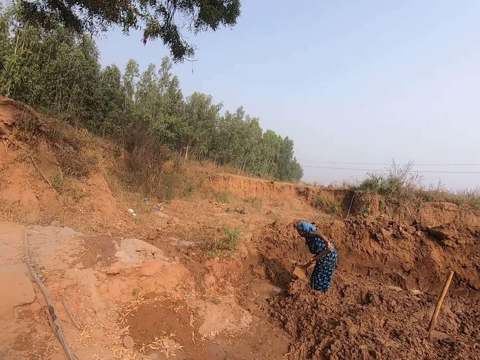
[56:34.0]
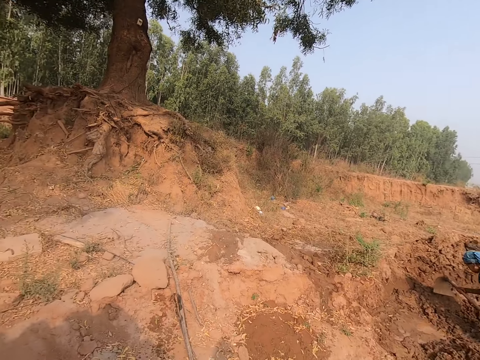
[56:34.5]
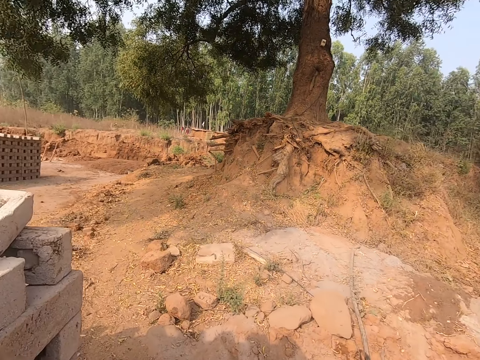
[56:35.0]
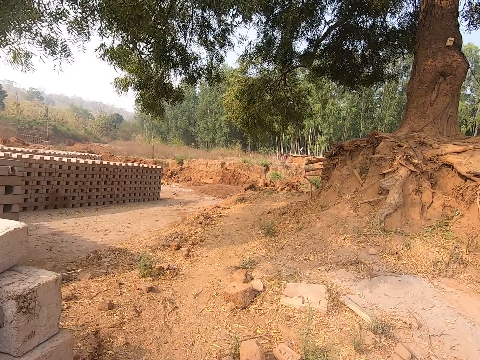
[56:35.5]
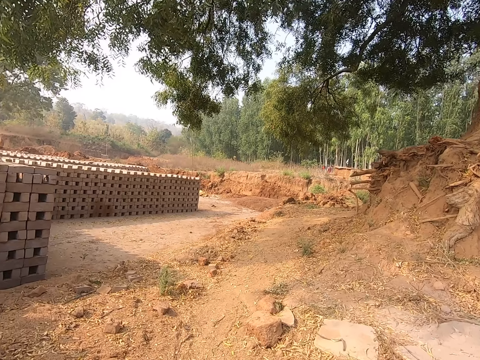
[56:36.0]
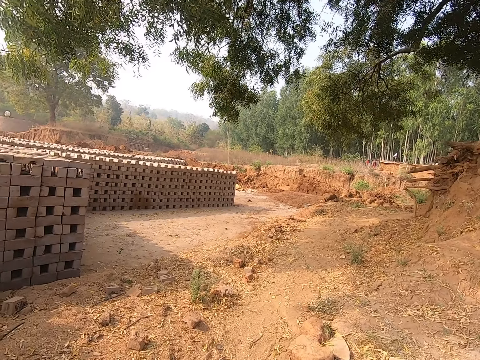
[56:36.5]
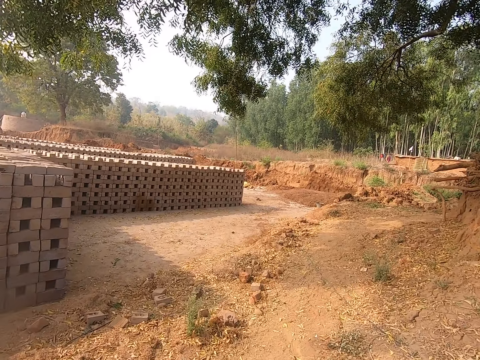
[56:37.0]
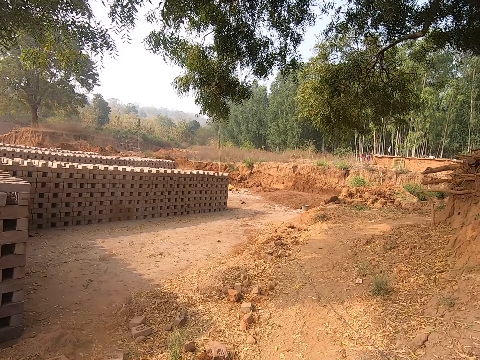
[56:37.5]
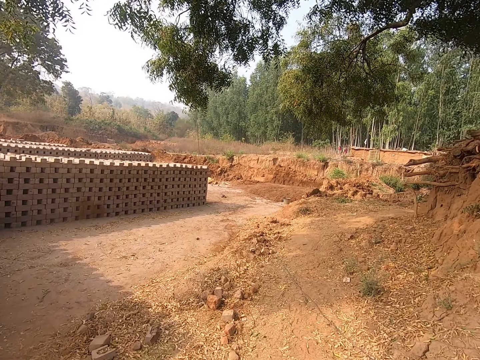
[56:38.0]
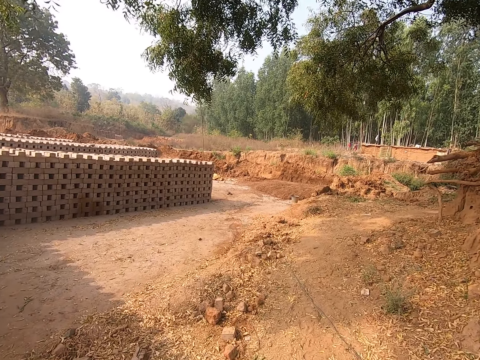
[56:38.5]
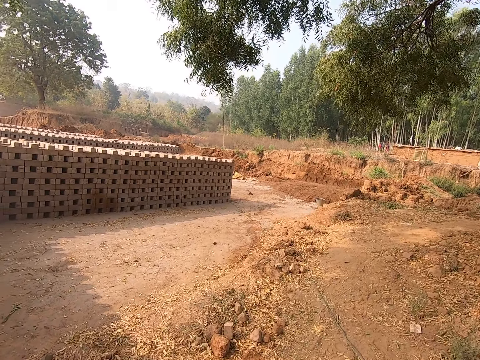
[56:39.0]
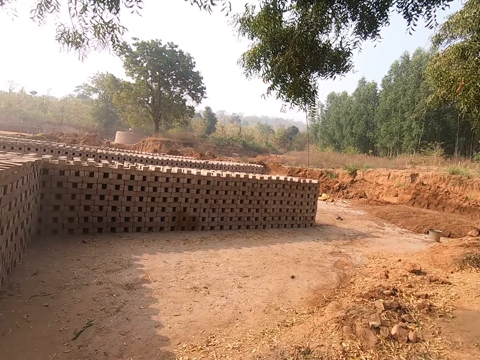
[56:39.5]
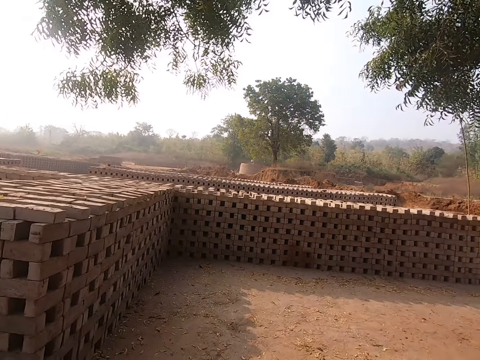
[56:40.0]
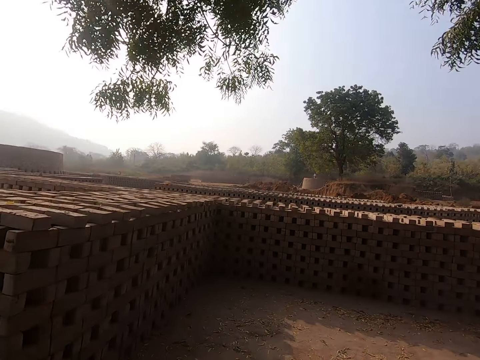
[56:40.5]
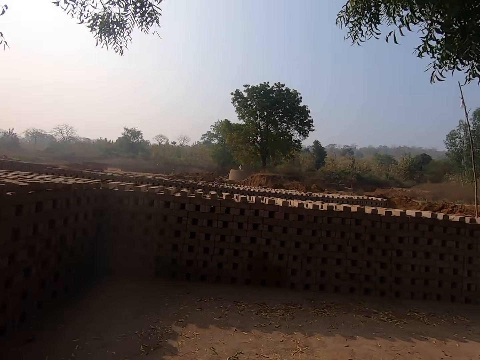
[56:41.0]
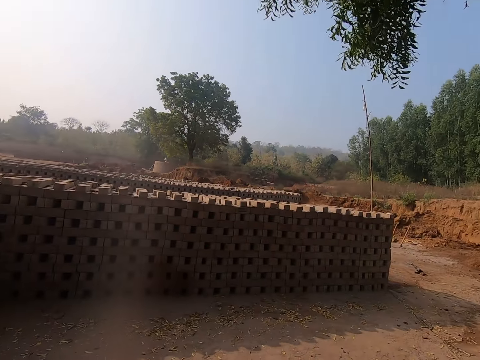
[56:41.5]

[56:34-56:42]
The camera wearer looks around the area. They walk around the blocks.

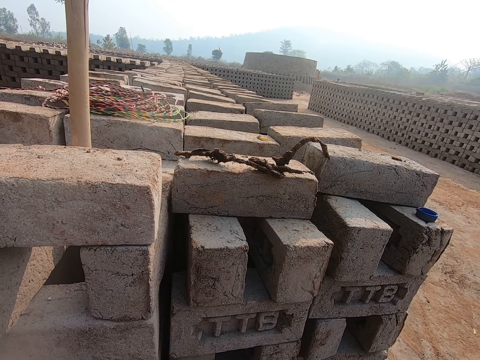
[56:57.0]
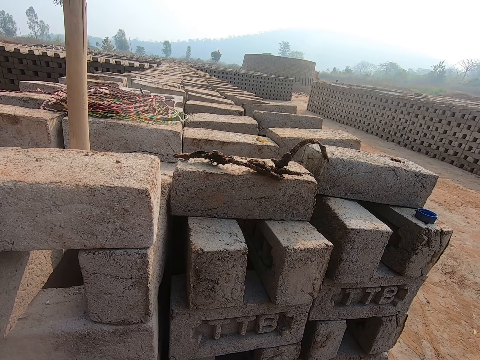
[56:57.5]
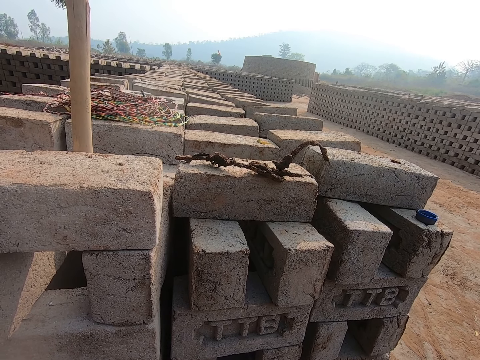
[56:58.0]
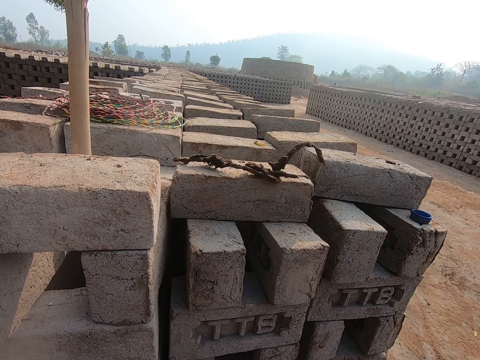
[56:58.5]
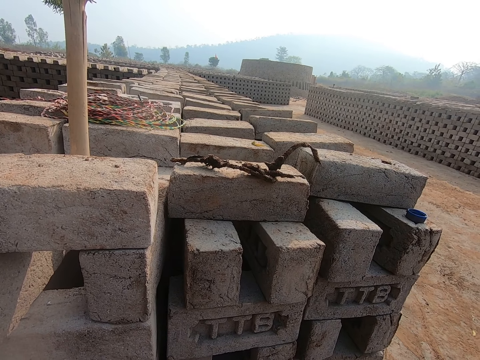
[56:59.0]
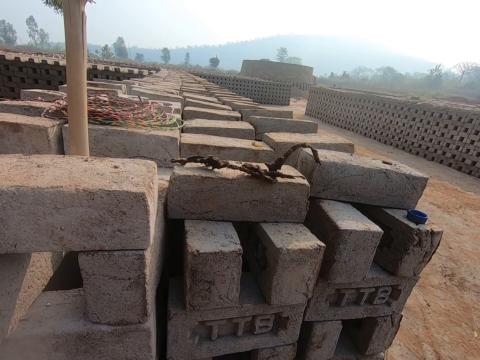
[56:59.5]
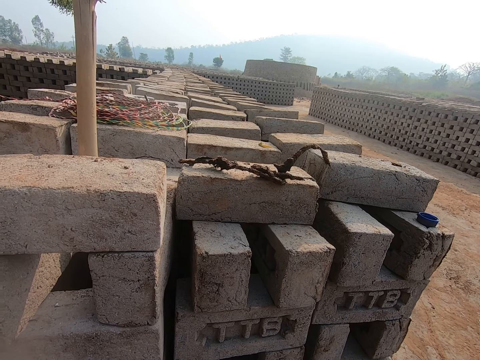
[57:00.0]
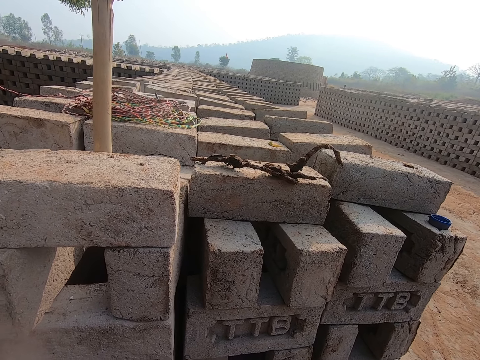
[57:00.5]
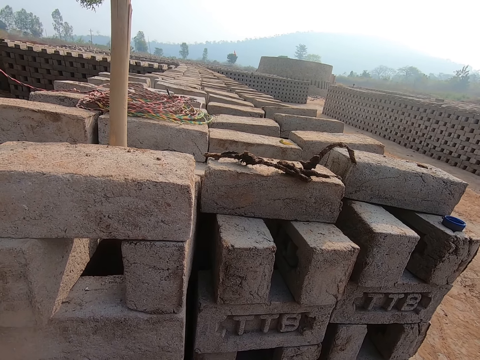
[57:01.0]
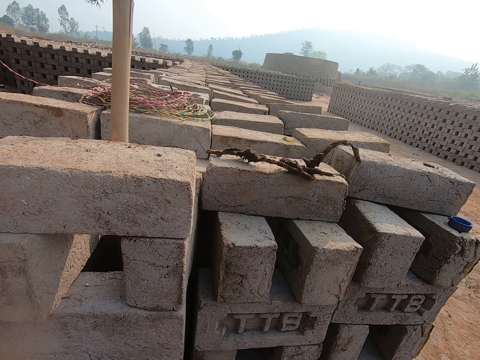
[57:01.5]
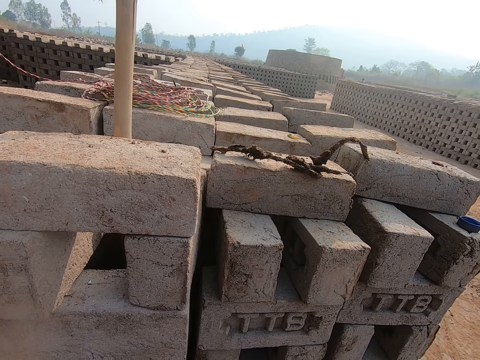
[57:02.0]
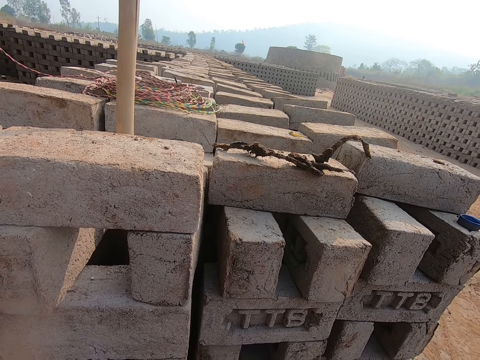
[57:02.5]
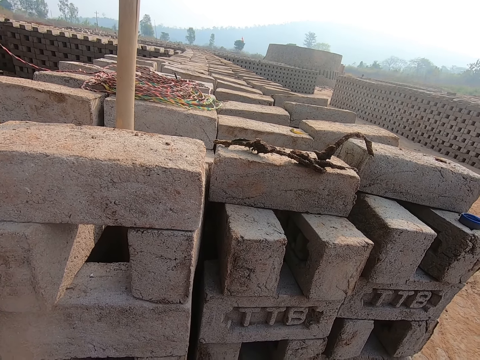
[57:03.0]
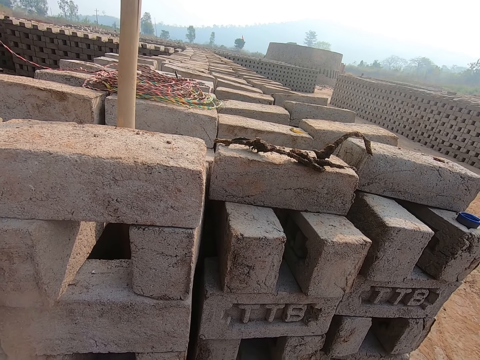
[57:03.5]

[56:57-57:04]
The camera wearer looks at the blocks.

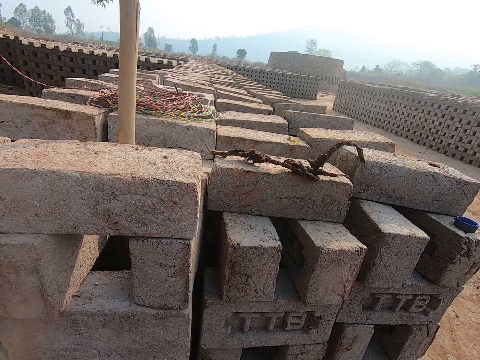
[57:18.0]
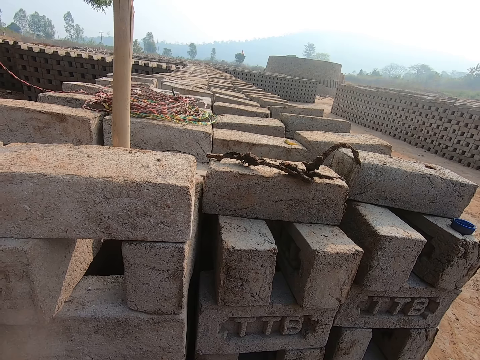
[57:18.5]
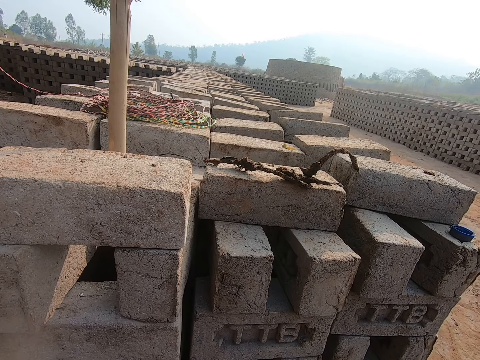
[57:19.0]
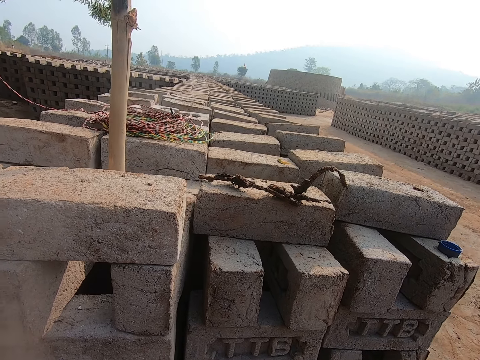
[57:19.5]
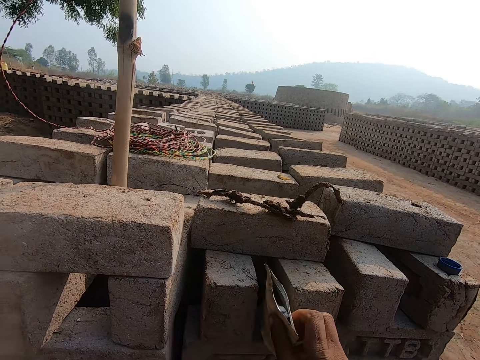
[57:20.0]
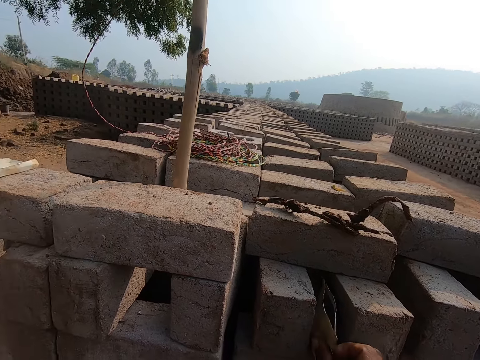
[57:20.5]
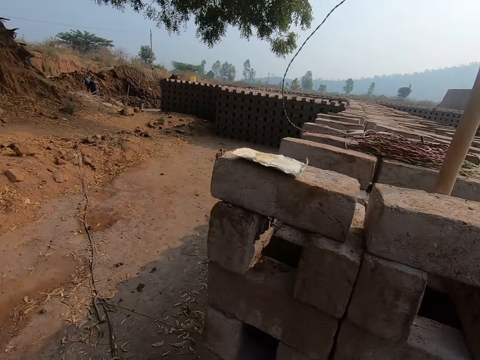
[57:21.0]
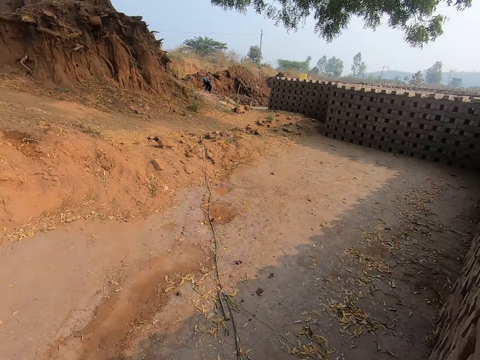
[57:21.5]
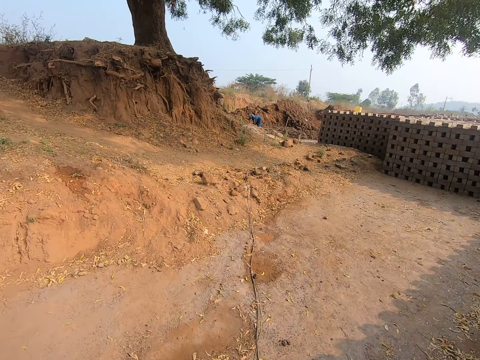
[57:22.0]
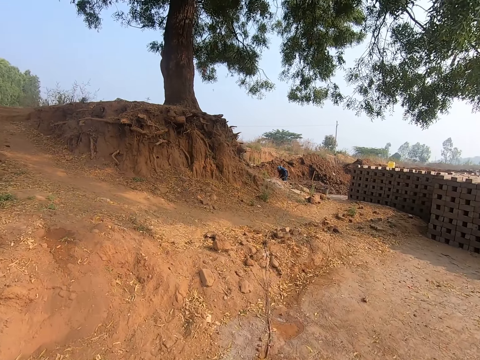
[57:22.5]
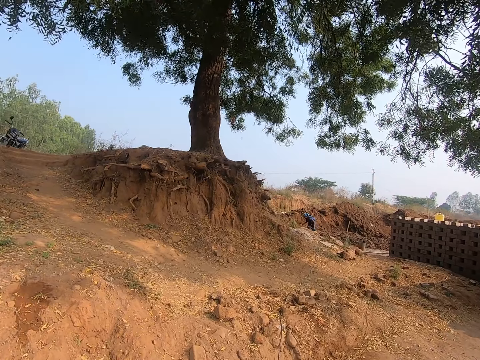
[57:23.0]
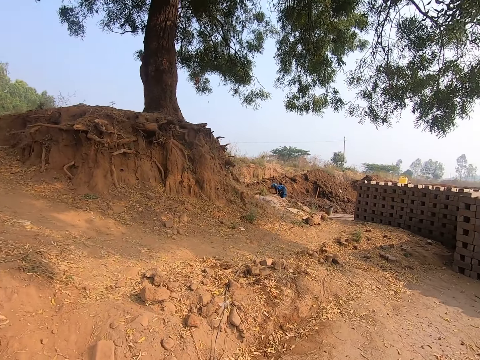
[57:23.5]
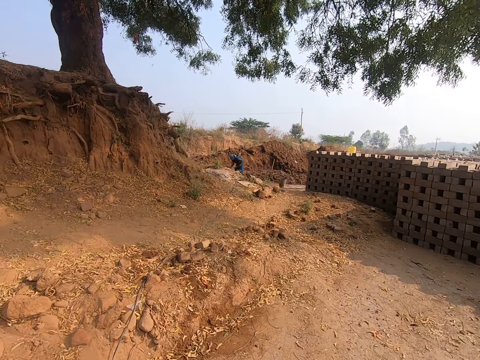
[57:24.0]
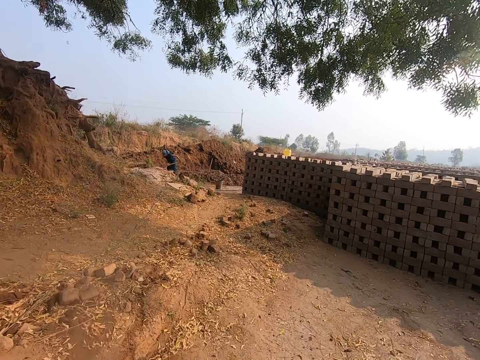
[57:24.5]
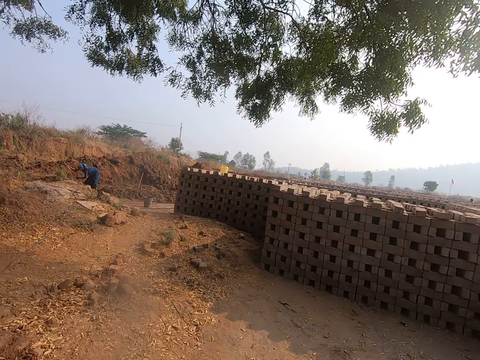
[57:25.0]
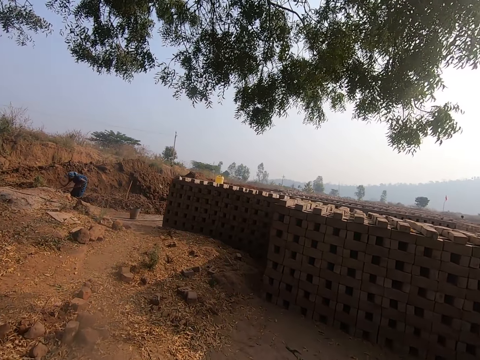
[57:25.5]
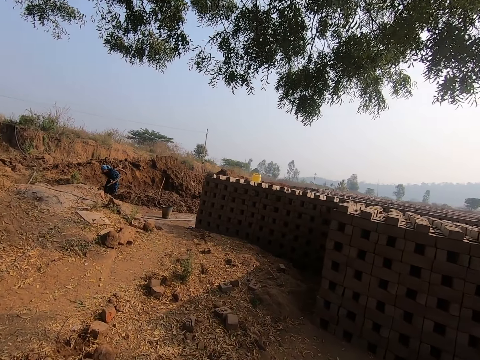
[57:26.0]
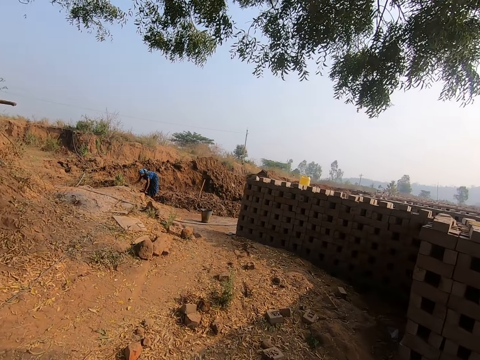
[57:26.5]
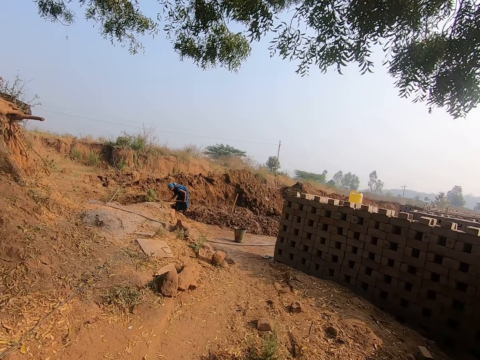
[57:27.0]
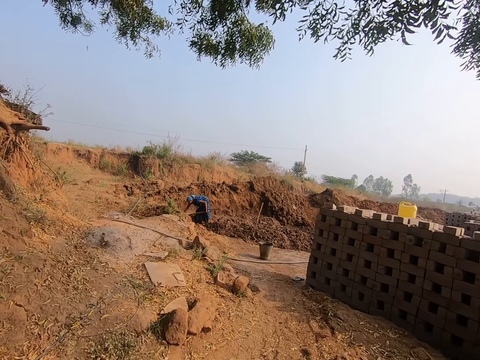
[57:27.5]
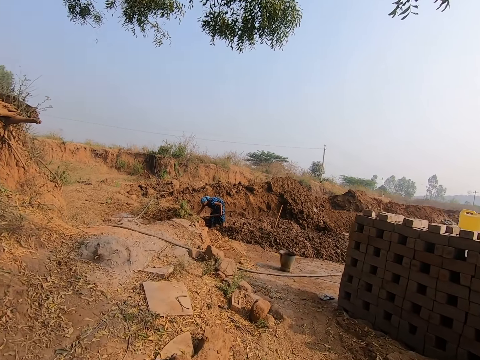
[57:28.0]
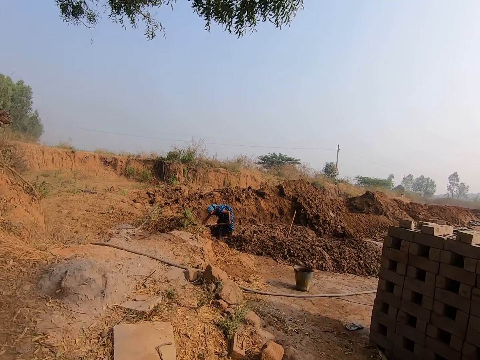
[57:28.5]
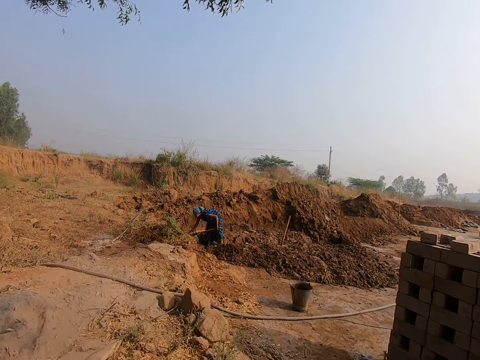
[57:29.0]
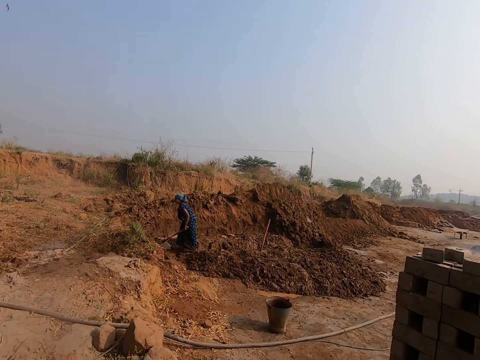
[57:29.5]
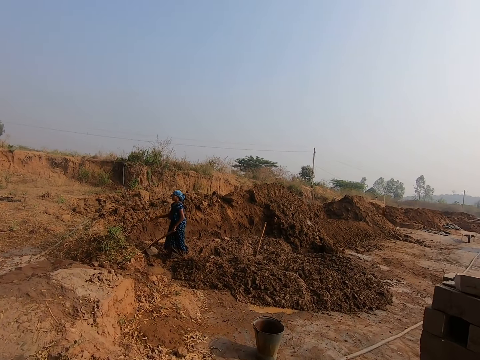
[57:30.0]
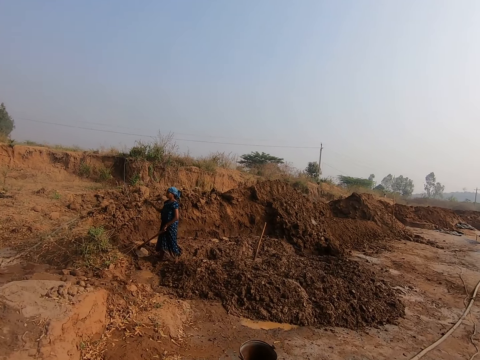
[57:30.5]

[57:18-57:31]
The camera wearer puts some papers between some bricks or blocks in a pile on the ground with his right hand. The woman digs the ground with the hoe in both hands. The camera wearer walks around the blocks. The woman digs on the ground with the hoe. The woman touches sand on the ground with her right hand. The camera wearer walks towards the woman.
